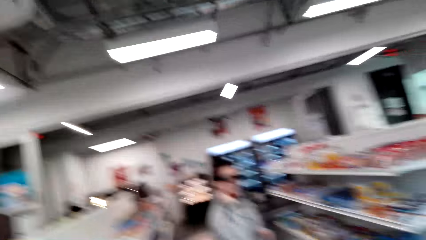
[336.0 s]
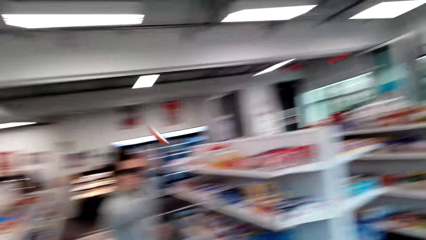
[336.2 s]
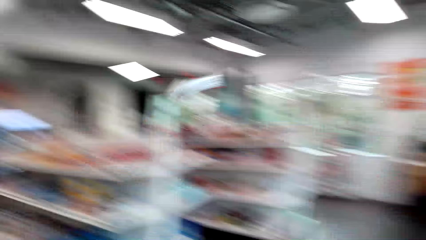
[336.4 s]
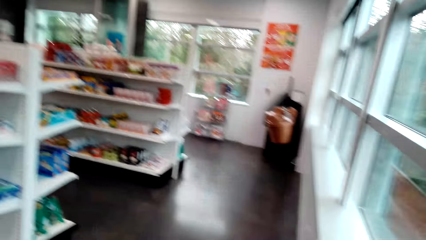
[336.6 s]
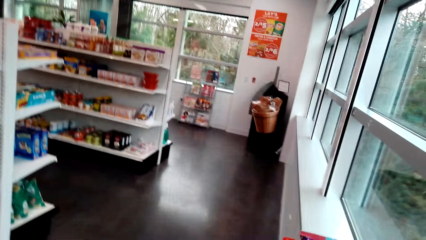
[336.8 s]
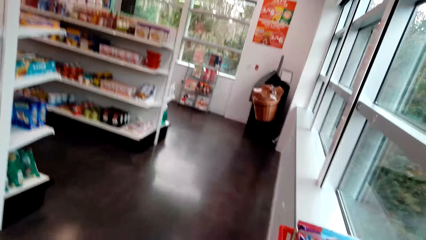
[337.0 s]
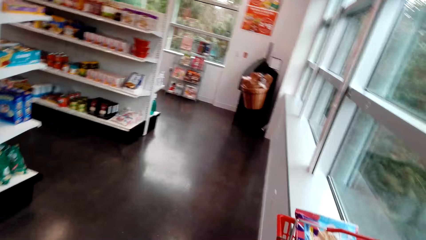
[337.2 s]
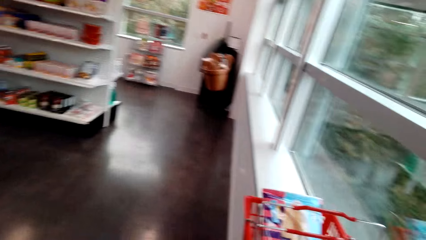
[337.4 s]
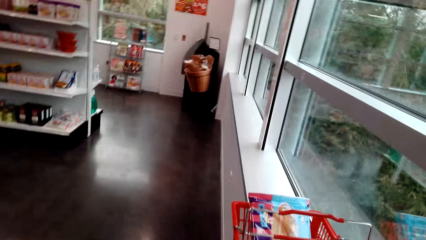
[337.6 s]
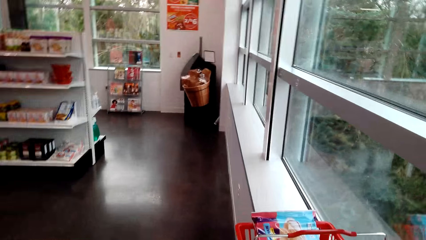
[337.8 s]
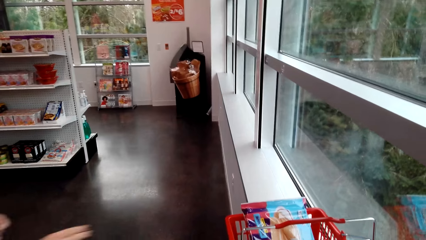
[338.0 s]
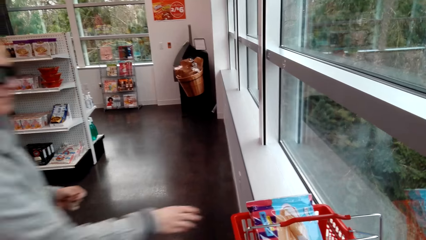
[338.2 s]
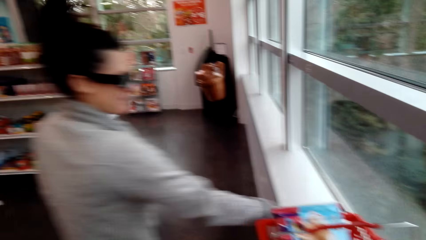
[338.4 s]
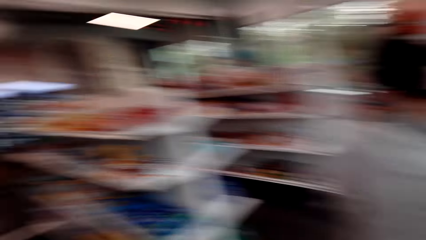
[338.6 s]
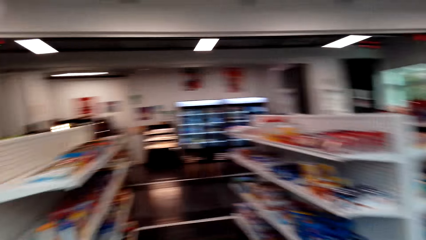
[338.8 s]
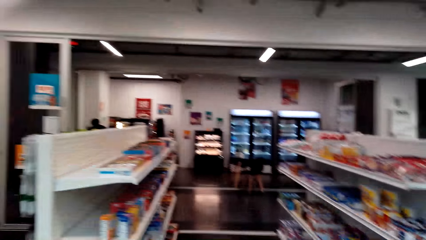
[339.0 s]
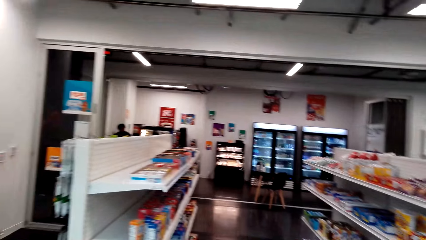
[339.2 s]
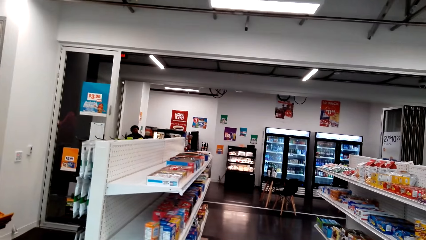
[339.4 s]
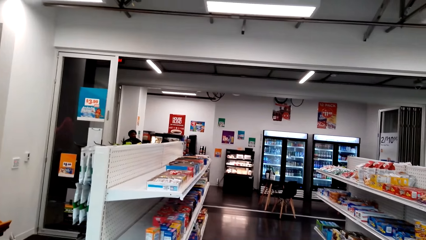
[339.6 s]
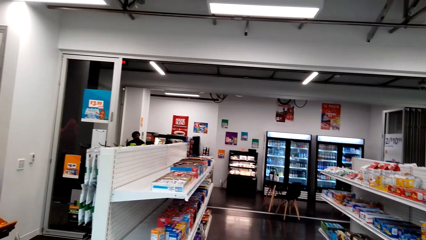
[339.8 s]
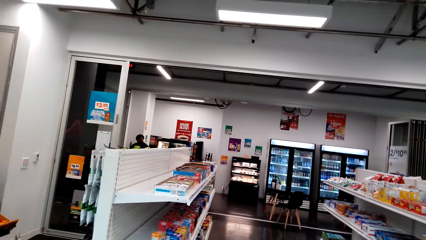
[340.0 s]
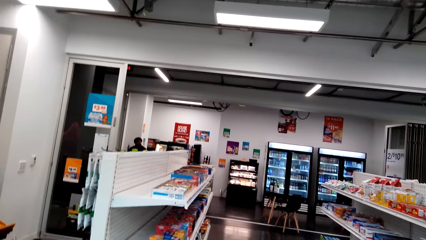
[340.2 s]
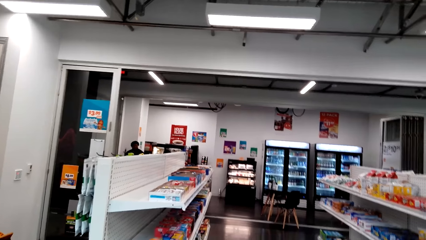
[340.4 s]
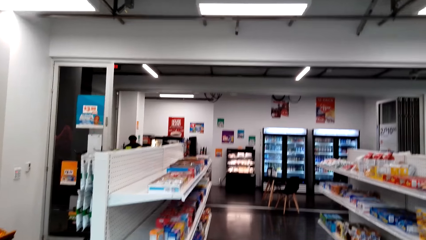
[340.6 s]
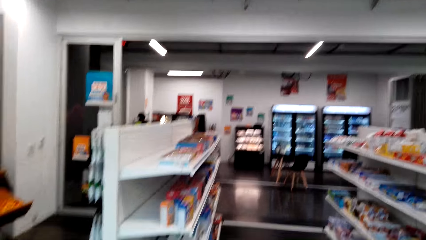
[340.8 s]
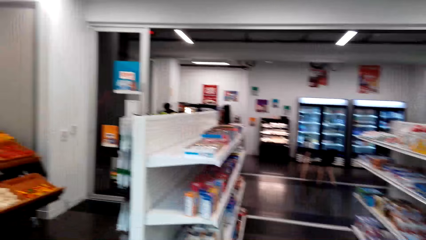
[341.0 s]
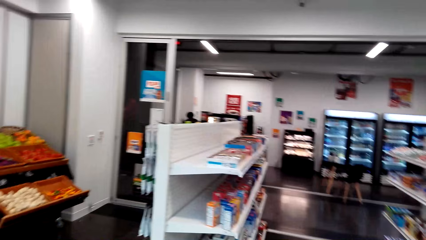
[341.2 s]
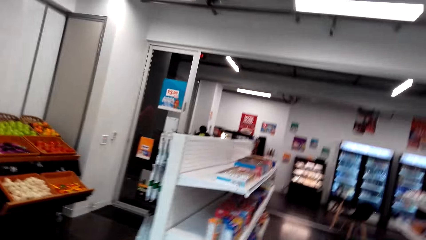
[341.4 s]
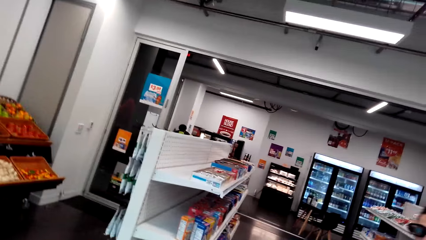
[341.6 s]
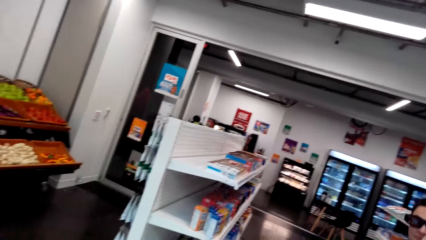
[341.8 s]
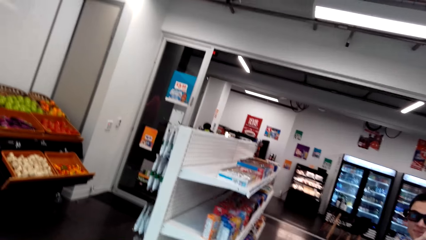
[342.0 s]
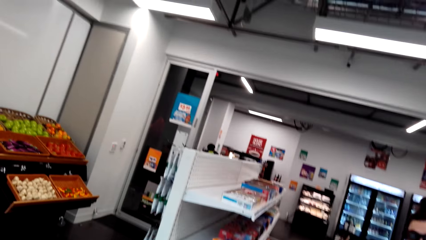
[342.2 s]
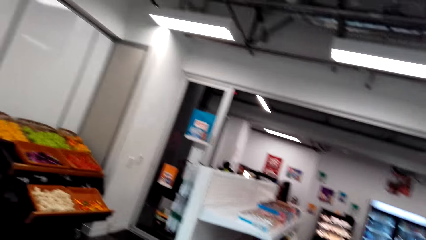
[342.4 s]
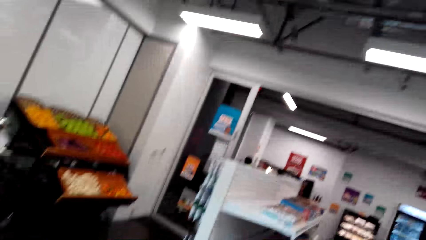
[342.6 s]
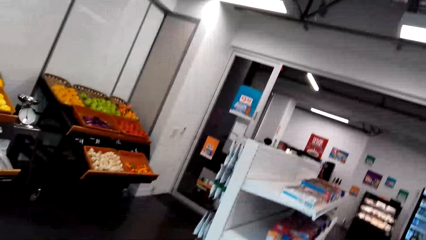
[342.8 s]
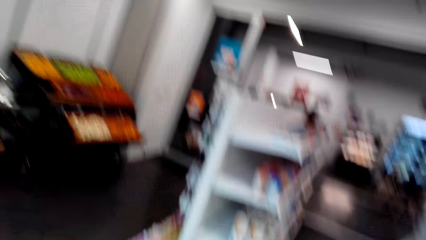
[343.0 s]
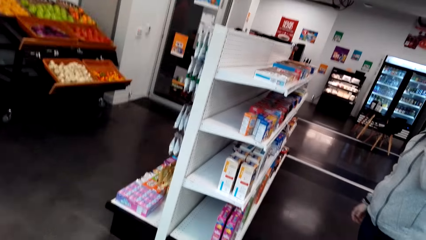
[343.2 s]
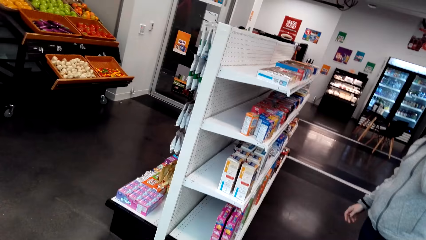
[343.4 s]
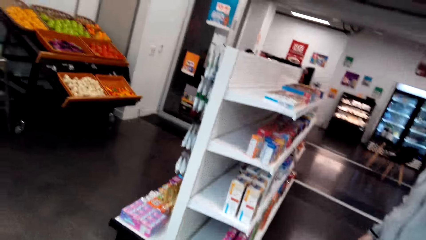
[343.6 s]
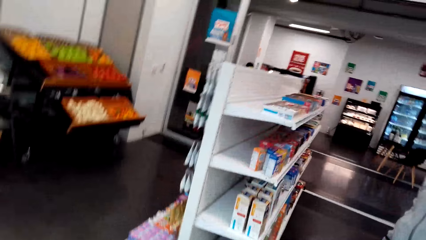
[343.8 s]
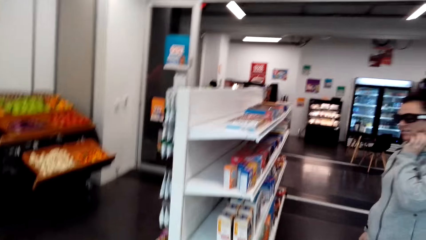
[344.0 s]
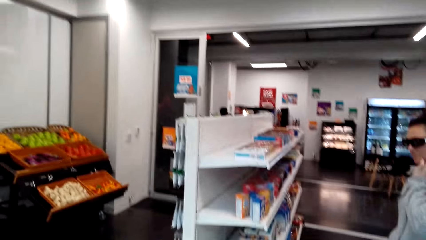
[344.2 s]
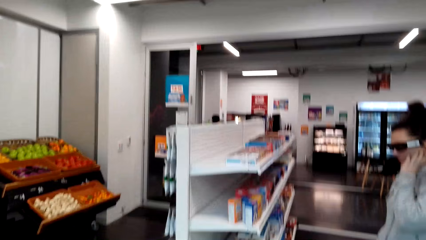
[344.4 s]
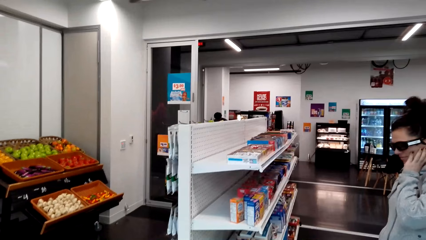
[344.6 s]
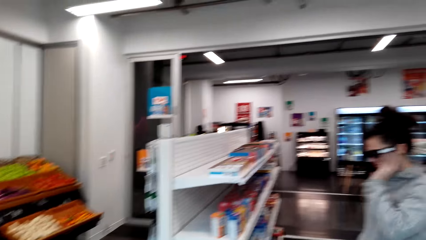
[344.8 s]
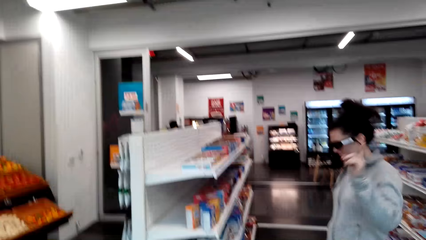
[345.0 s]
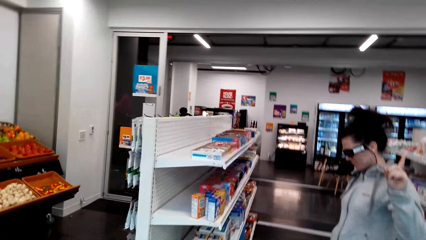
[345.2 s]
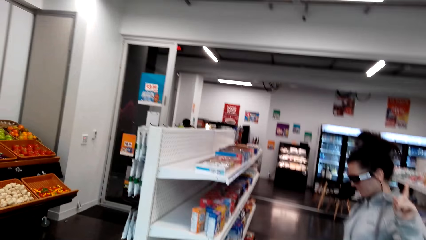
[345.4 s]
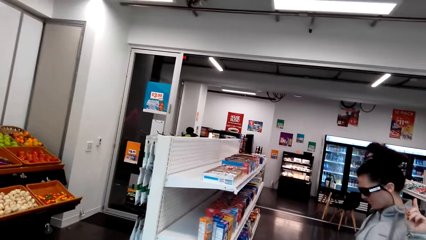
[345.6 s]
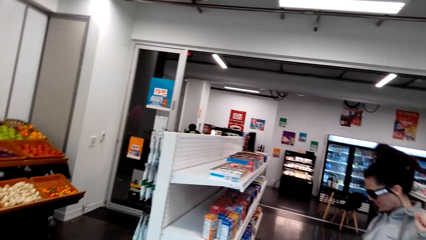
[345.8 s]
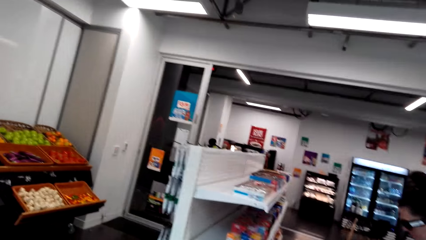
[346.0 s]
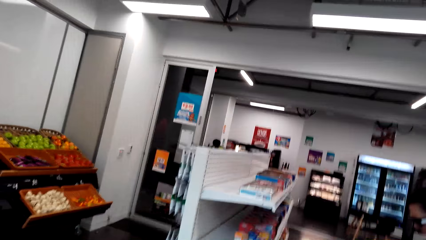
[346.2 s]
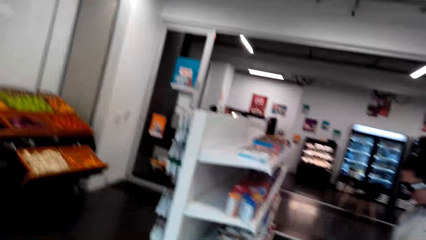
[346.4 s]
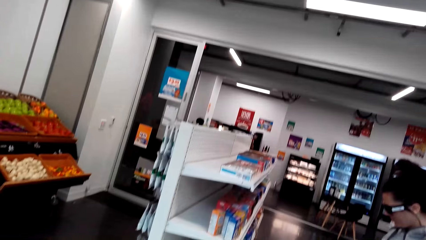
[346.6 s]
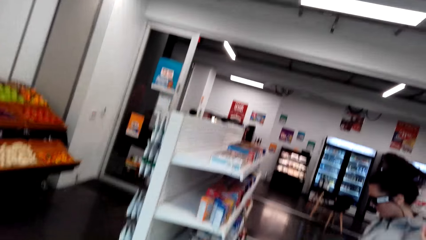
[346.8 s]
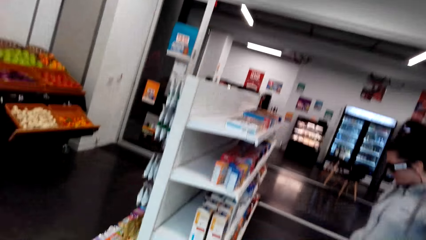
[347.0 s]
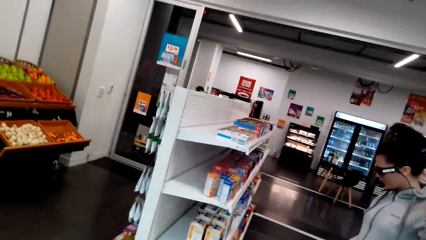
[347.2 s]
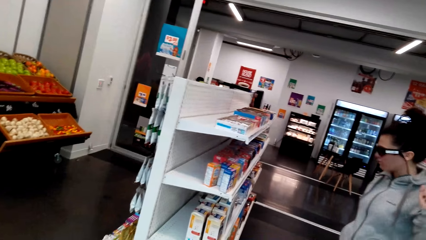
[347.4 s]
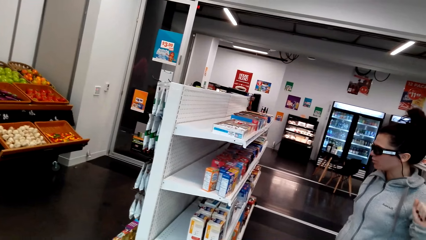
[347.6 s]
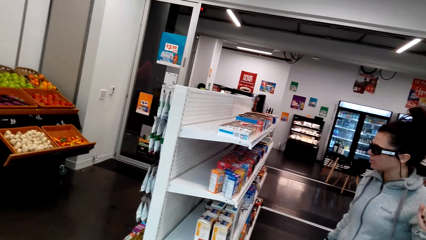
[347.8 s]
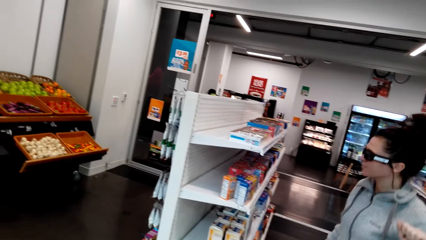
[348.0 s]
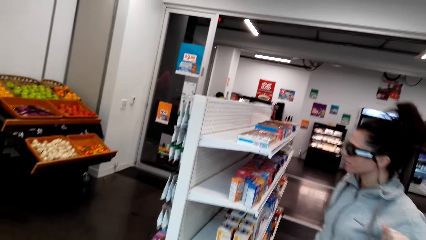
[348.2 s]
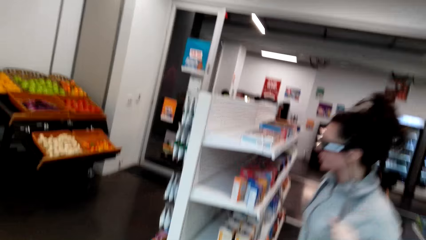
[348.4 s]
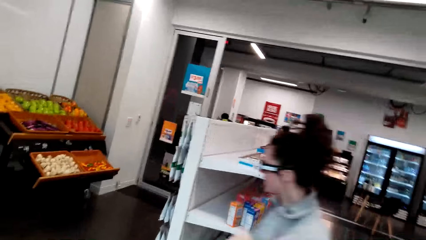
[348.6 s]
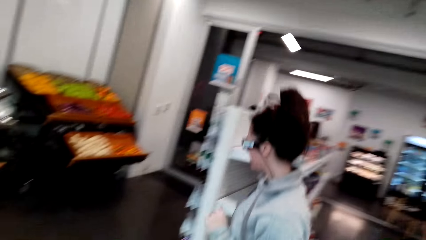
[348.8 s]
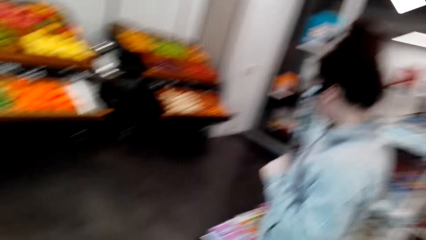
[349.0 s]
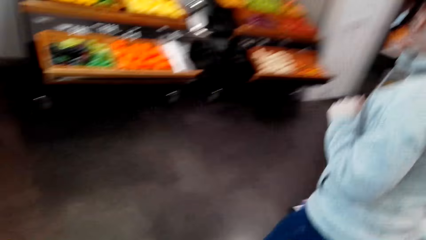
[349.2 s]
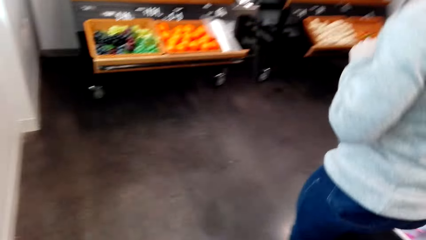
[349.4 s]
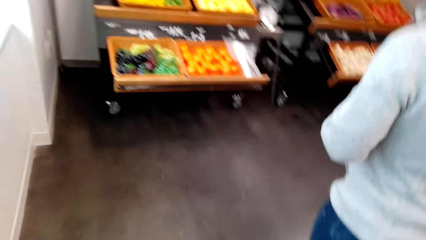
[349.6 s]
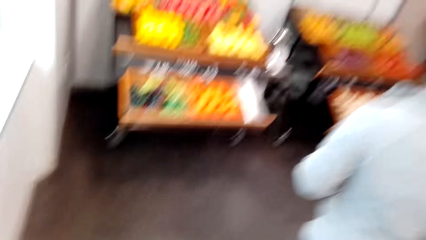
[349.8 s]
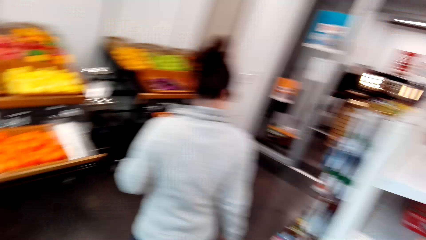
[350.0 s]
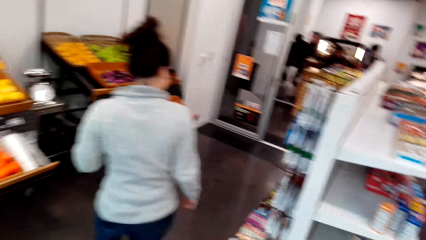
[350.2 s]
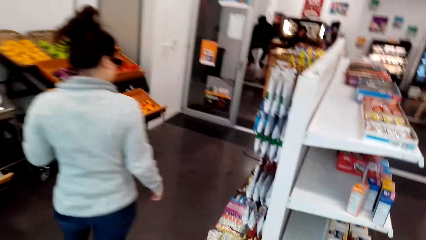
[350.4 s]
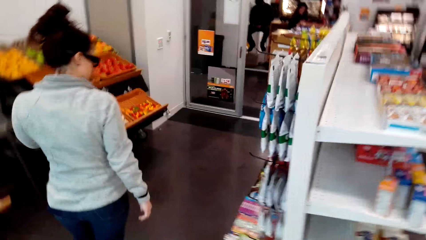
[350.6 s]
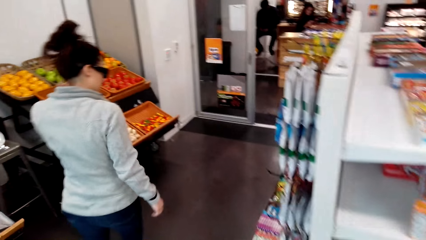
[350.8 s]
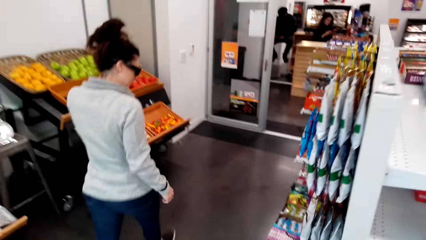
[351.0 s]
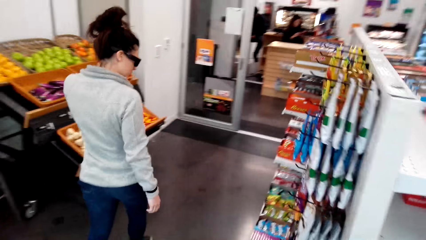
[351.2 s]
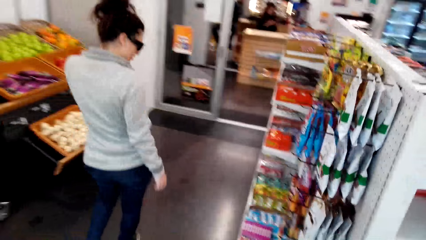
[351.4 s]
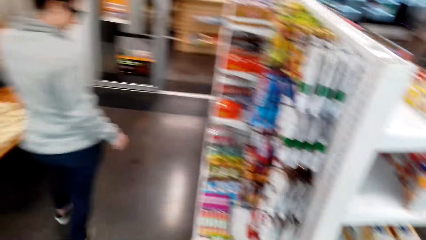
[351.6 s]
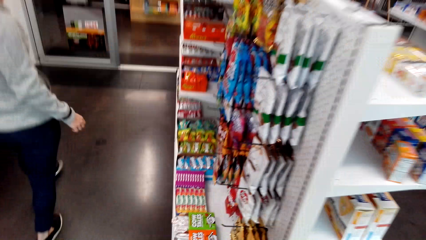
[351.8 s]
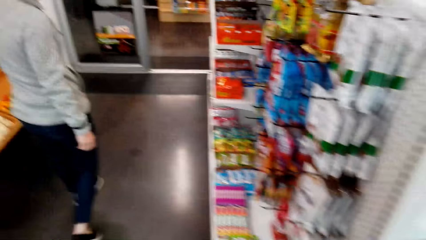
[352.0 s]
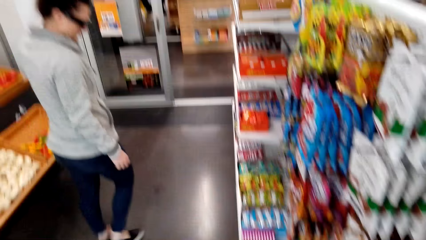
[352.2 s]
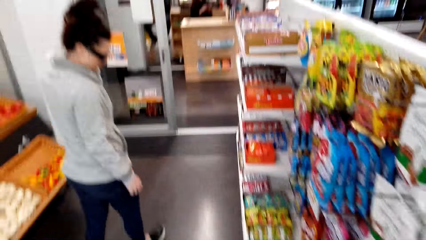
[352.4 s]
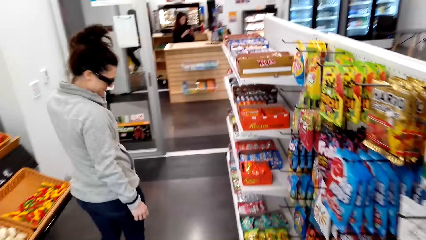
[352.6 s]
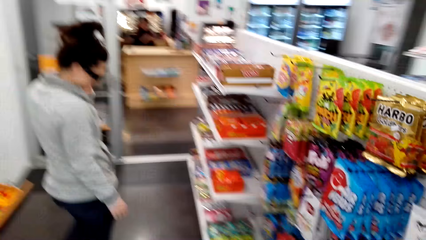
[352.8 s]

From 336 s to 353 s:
A woman throws the bar of sweets and talks with the camera wearer. The camera wearer looks around the shop. The woman walks around the shop. The camera wearer picks the bar of sweets from the window. They look around the shop. They converse with the woman. The woman looks around the shelves and walks around the shop. The camera wearer walks around the store. They converse with the woman. The woman looks around the shelves.
